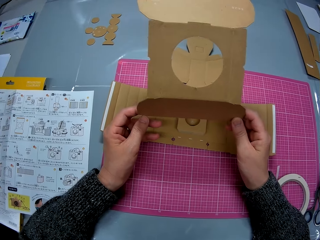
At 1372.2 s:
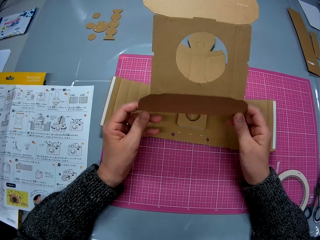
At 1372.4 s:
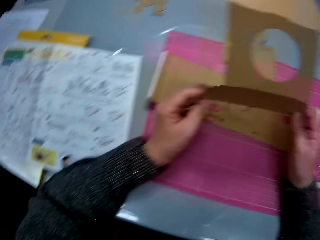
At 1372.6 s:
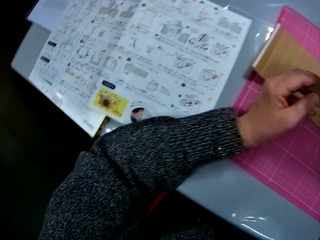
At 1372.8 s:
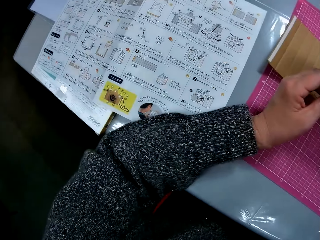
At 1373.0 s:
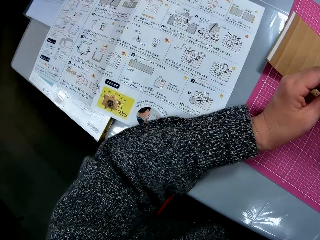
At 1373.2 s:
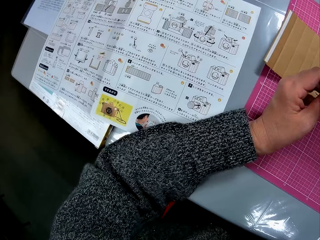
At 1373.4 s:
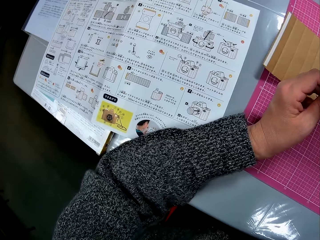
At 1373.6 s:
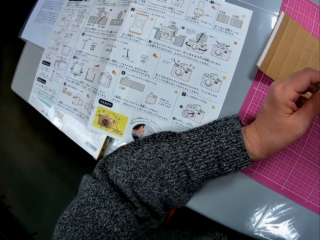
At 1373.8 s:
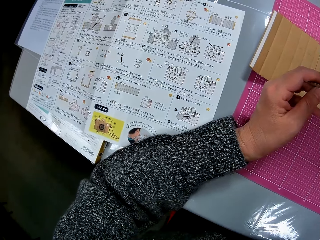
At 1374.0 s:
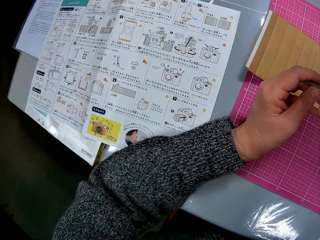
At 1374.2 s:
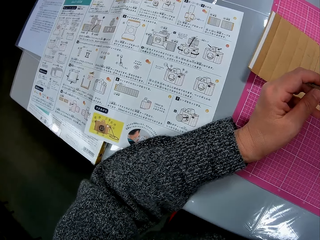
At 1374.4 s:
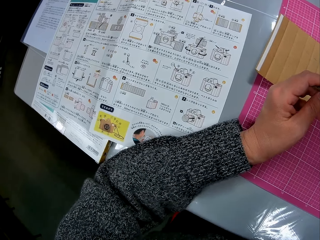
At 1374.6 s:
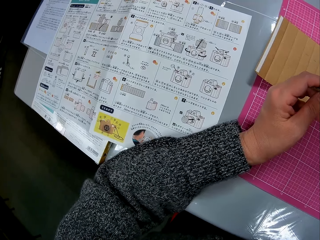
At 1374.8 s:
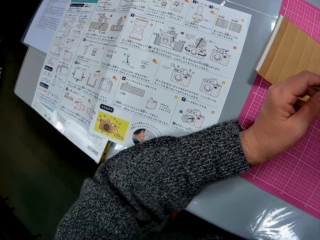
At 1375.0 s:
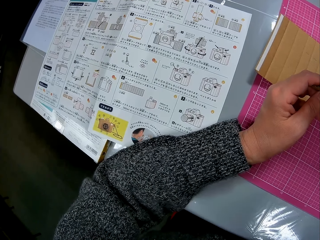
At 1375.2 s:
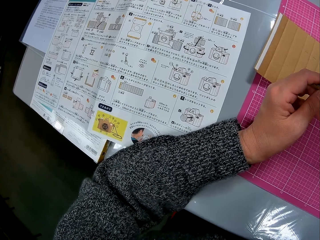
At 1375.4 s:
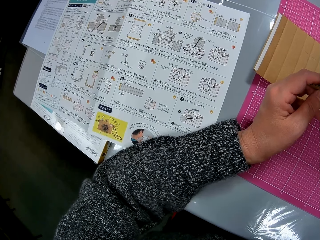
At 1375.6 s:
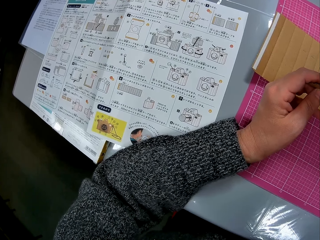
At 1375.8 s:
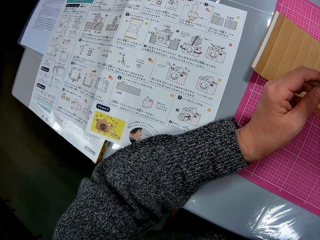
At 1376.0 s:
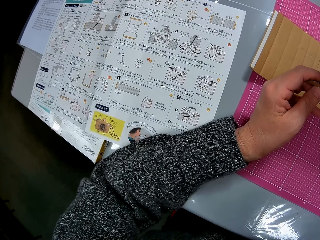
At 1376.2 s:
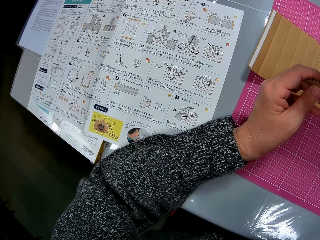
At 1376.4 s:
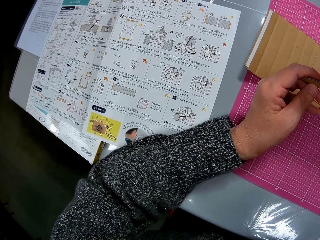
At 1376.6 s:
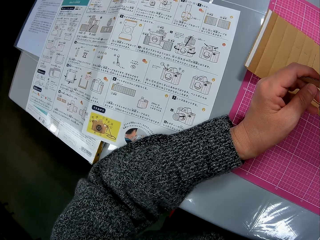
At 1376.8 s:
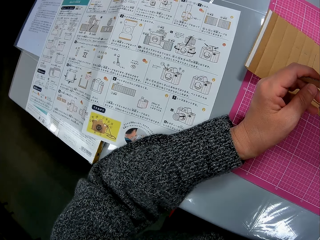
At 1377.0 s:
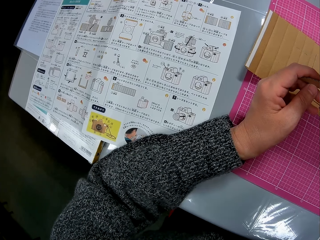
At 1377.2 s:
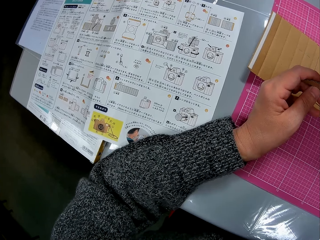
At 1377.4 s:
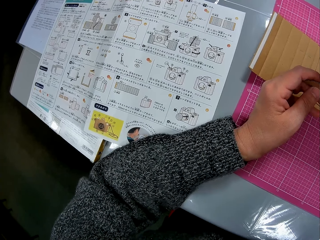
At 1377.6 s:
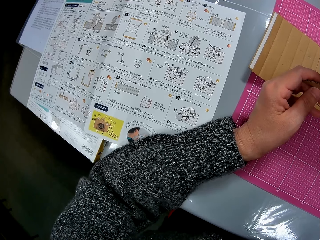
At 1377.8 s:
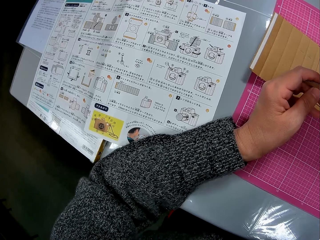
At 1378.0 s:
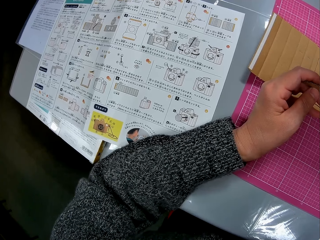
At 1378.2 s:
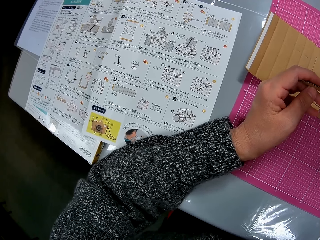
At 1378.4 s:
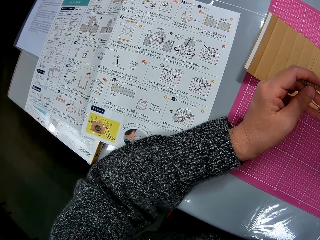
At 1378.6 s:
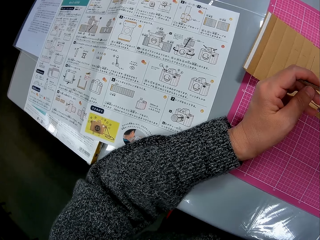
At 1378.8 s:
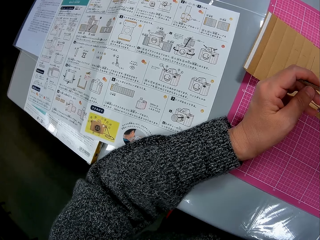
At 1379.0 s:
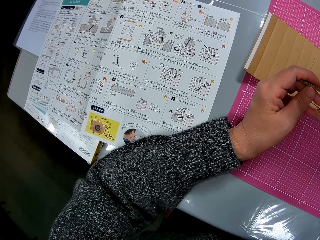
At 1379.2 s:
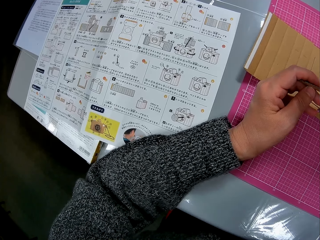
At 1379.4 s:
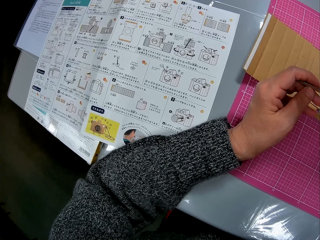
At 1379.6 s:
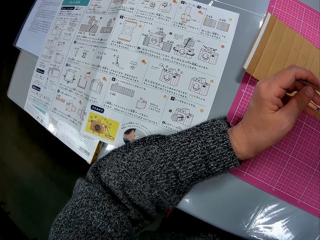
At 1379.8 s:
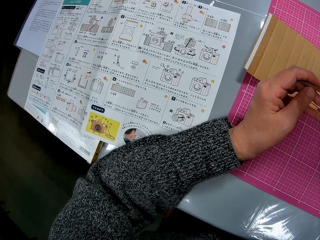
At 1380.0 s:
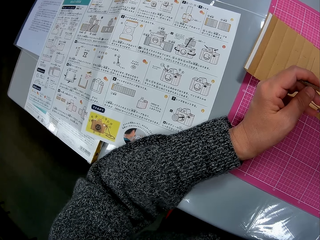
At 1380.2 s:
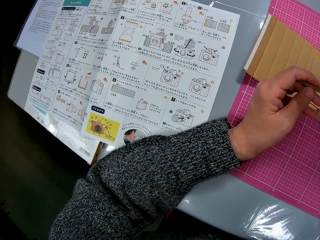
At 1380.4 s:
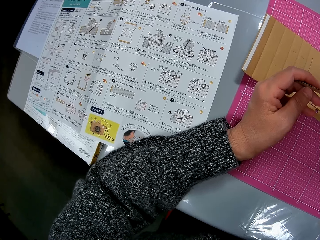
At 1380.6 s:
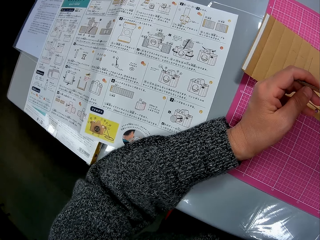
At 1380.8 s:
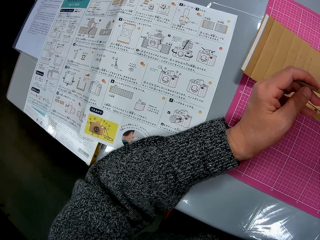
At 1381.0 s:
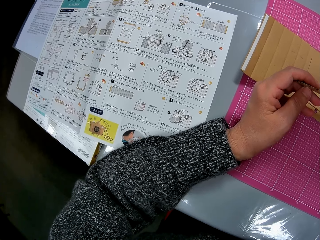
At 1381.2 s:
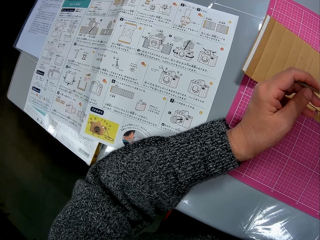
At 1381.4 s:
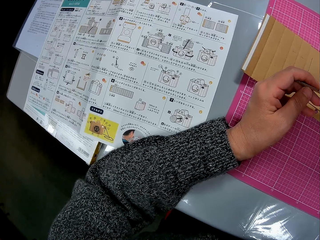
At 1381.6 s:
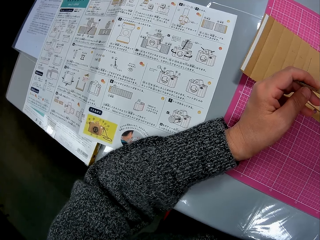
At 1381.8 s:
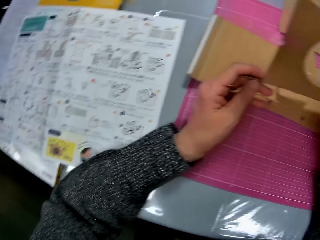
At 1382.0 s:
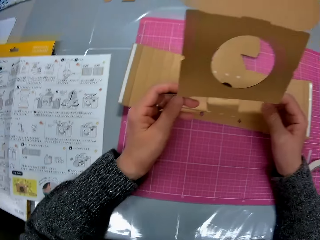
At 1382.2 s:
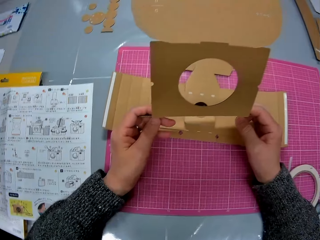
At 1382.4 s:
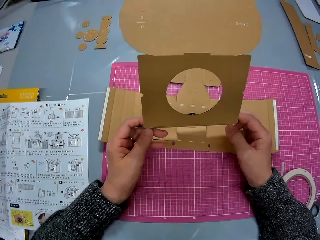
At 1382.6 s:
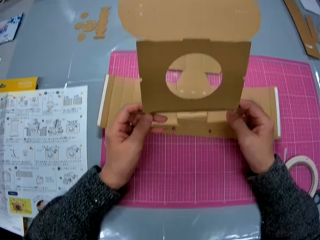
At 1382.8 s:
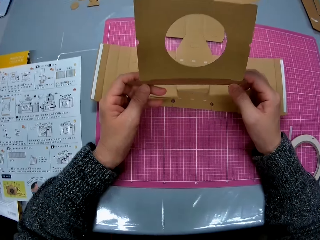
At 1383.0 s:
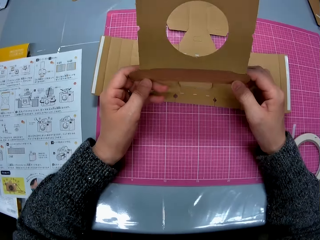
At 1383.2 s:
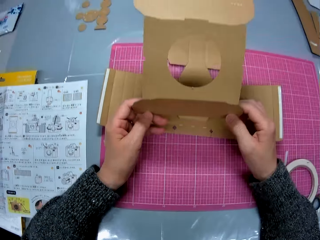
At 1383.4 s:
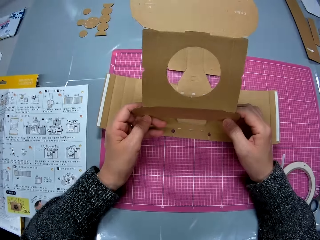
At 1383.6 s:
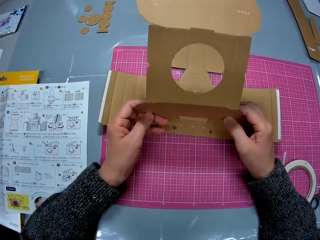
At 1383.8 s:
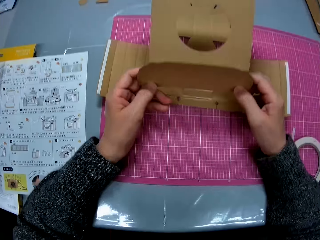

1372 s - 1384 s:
The camera wearer looks at the manual. They look at the cardboard.

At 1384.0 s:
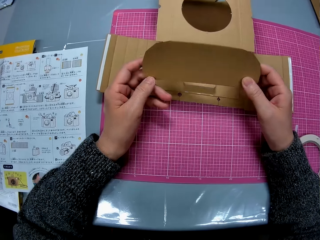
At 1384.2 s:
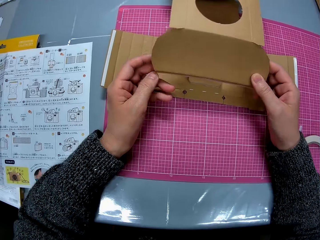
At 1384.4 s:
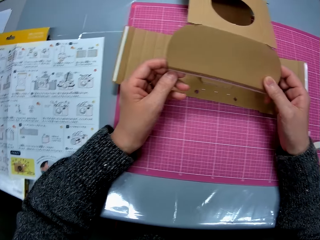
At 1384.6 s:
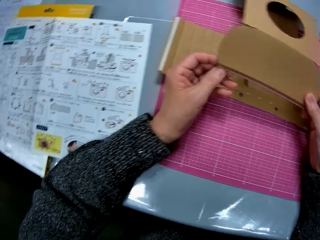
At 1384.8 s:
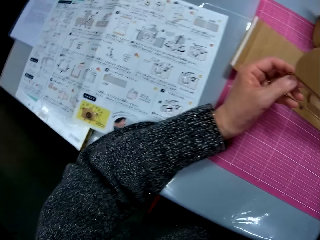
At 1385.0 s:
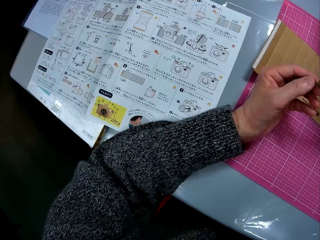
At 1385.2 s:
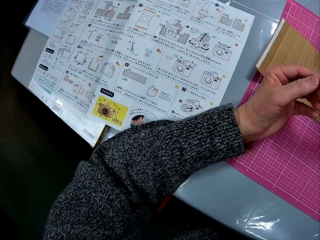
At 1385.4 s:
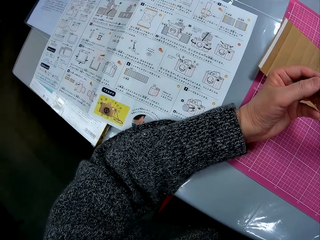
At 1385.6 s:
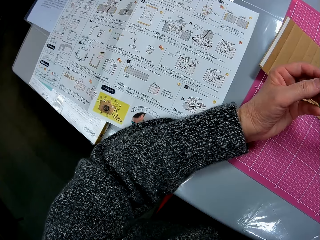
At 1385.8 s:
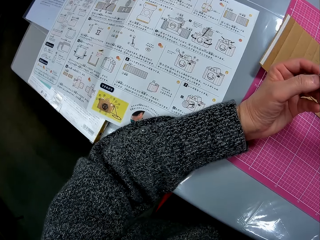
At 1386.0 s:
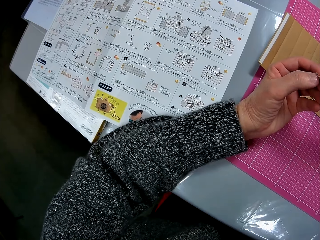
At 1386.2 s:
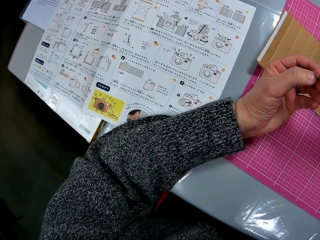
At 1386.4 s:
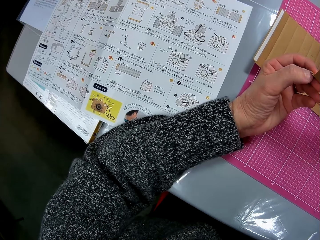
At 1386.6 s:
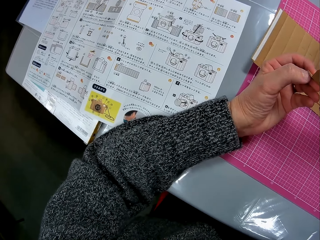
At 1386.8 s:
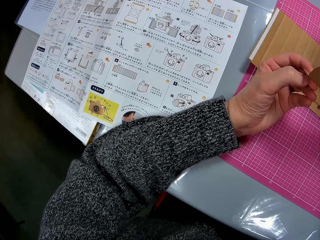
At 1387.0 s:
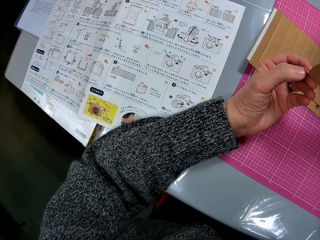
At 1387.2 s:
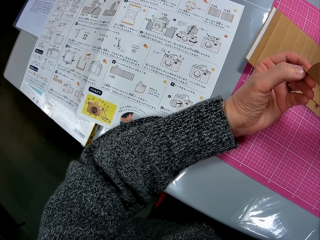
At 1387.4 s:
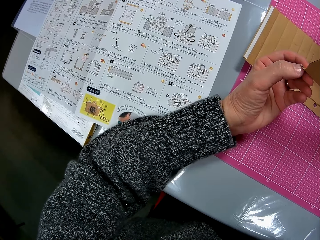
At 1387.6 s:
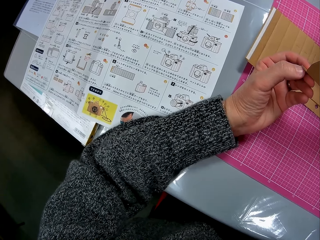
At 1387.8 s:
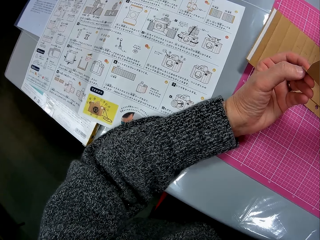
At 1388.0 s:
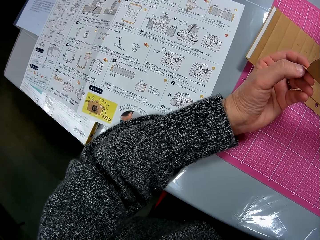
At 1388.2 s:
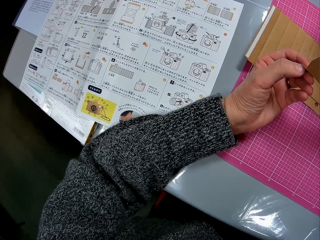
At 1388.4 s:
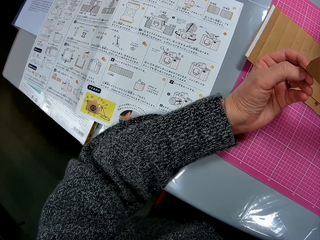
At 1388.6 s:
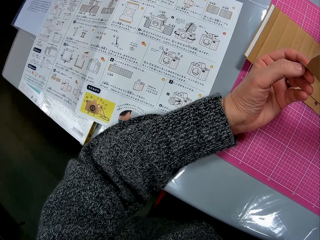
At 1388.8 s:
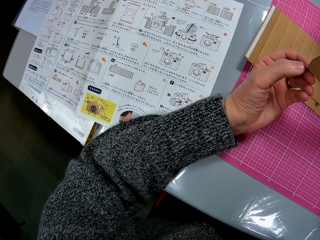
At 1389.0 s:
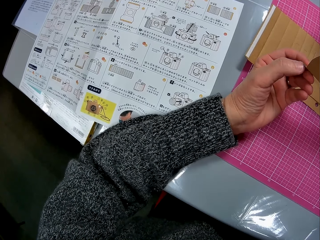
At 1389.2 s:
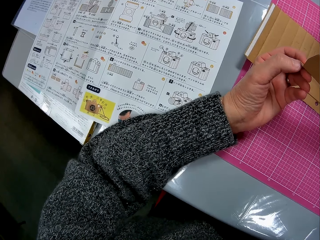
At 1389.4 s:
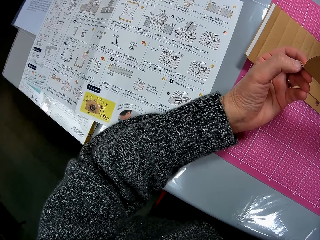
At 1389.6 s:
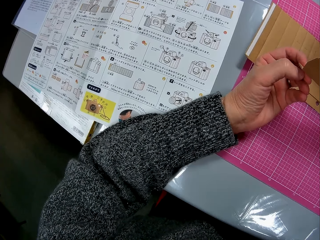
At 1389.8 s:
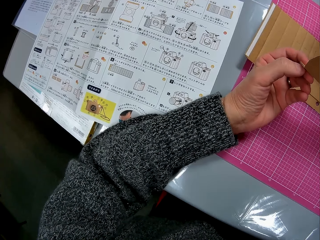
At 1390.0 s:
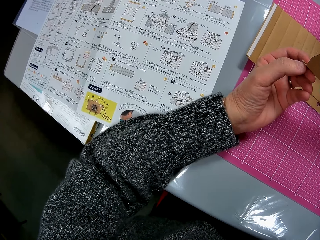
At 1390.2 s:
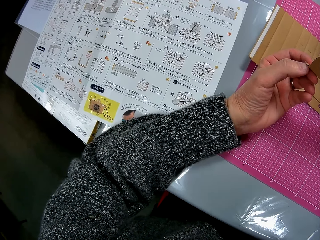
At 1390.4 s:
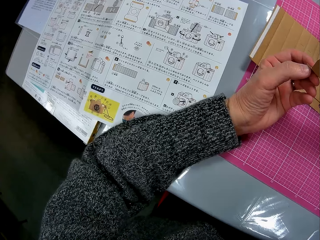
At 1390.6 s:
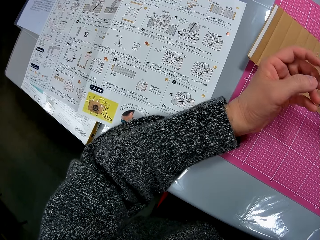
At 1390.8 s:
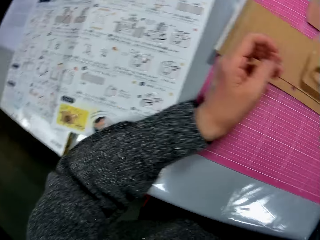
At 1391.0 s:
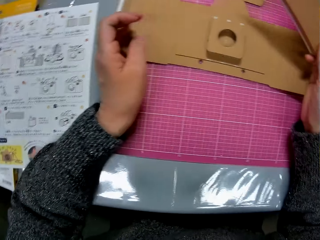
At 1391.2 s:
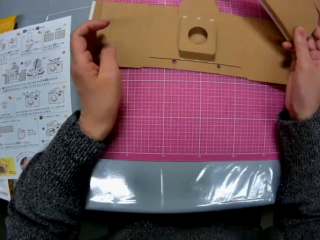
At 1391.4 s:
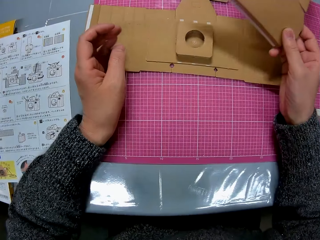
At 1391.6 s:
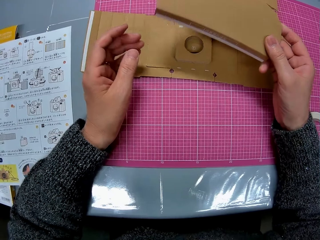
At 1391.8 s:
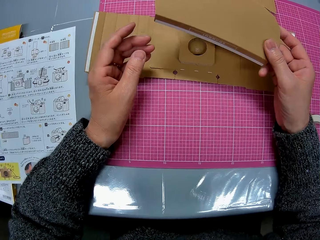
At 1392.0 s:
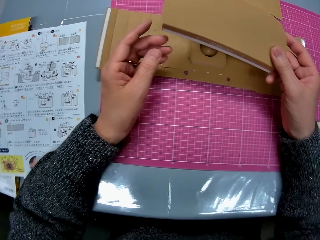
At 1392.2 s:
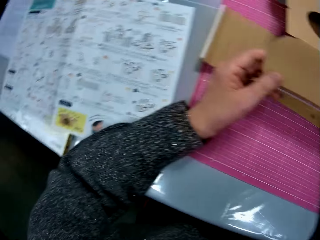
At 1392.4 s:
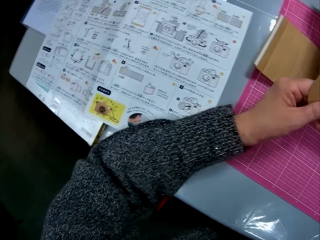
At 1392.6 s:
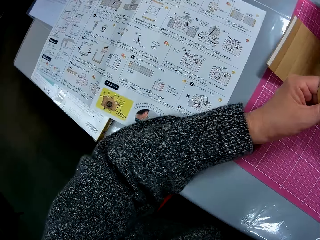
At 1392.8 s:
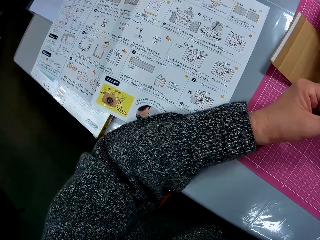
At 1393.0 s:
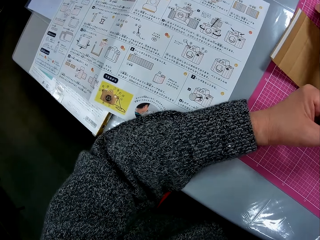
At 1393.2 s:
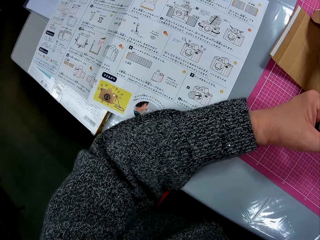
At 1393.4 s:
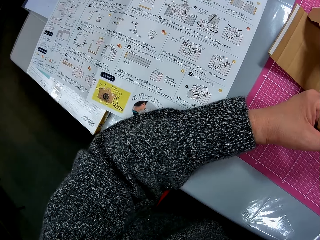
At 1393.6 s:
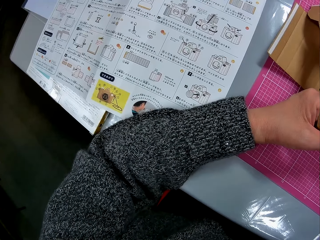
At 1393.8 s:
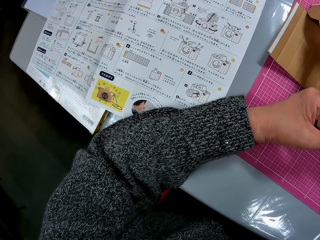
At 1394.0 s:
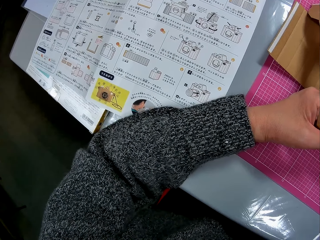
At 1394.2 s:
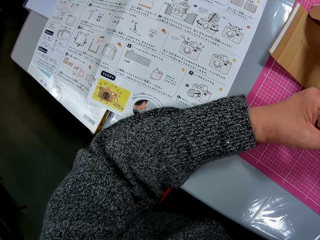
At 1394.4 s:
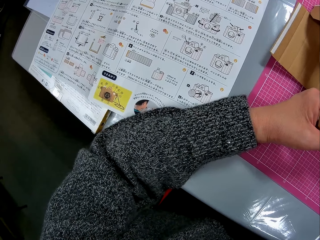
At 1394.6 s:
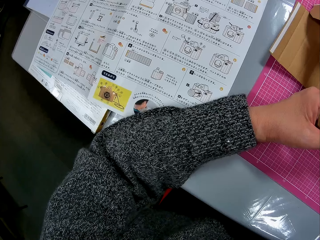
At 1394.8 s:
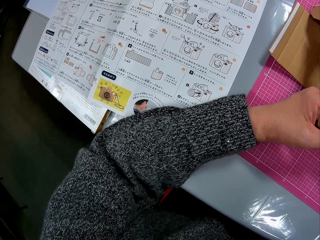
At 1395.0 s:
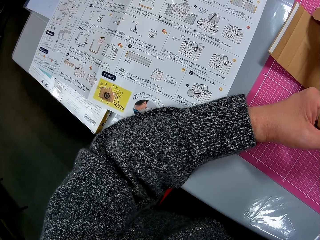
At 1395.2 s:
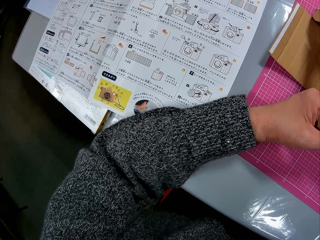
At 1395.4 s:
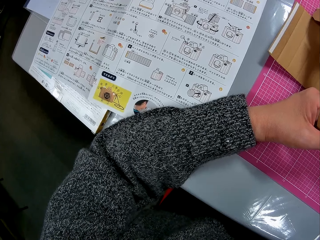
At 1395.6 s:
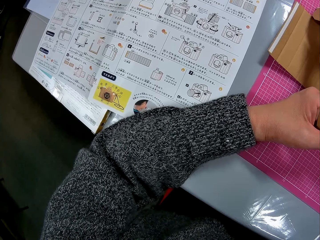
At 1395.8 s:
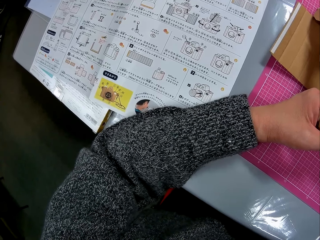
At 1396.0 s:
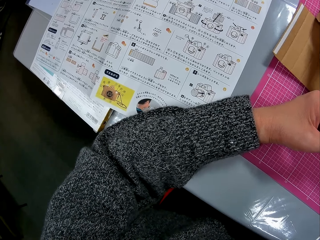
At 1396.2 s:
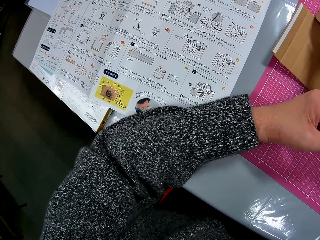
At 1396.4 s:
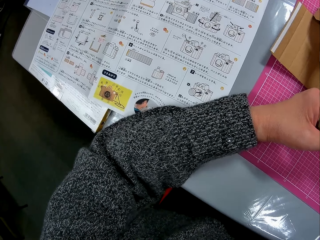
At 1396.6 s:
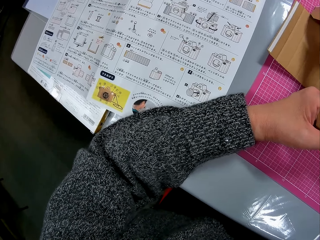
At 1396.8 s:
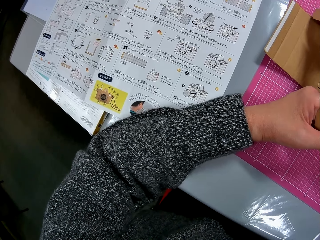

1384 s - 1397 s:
The camera wearer tries to cut the cardboard. They look at the cardboard. They look at the manual.
